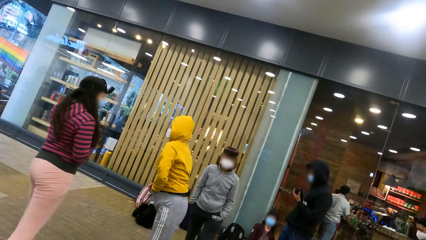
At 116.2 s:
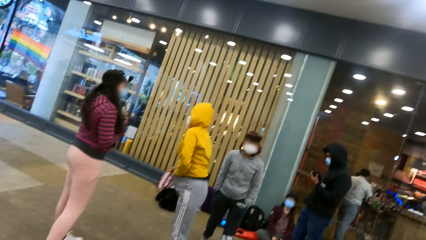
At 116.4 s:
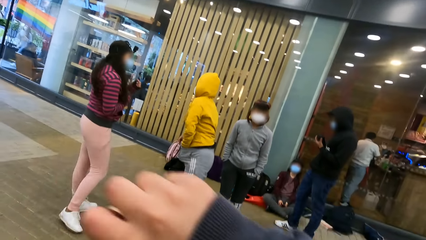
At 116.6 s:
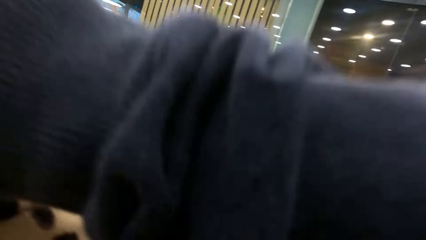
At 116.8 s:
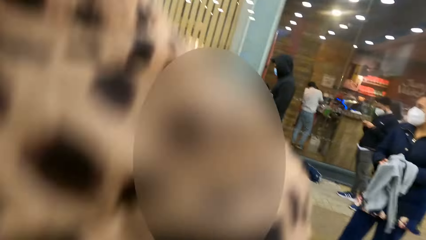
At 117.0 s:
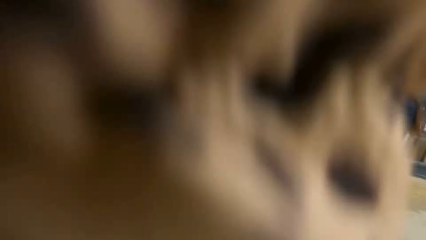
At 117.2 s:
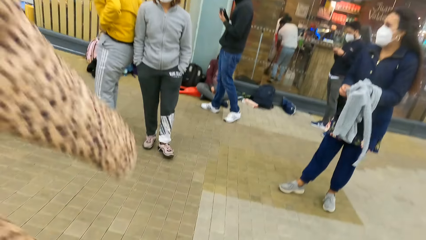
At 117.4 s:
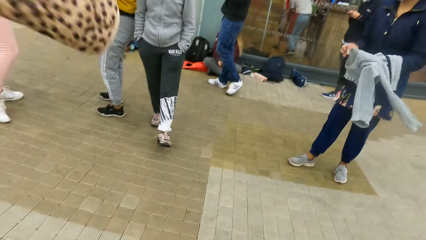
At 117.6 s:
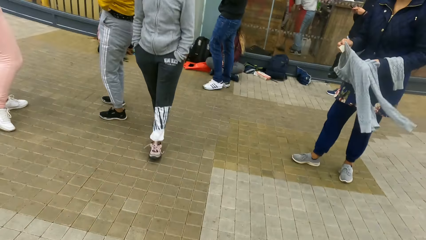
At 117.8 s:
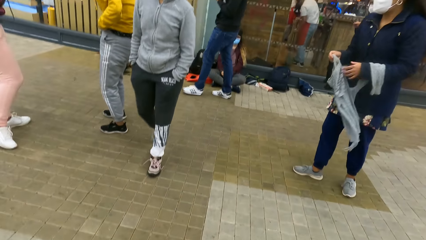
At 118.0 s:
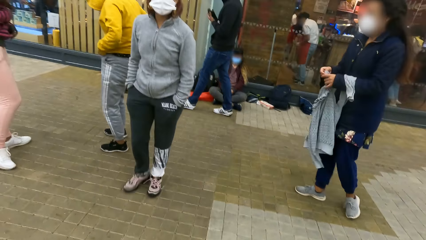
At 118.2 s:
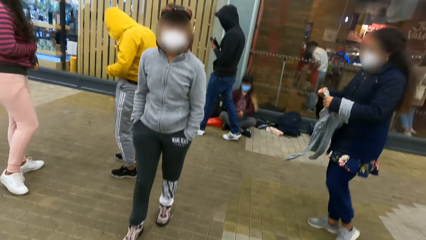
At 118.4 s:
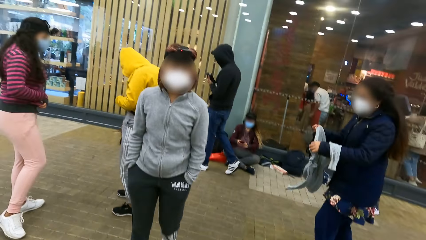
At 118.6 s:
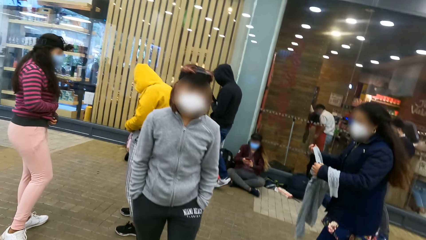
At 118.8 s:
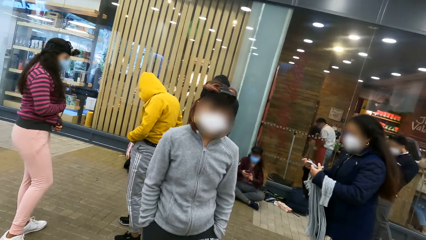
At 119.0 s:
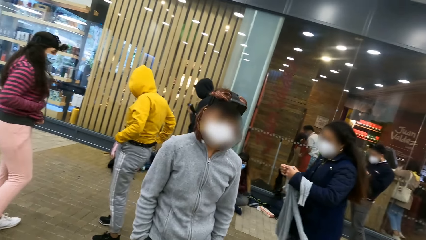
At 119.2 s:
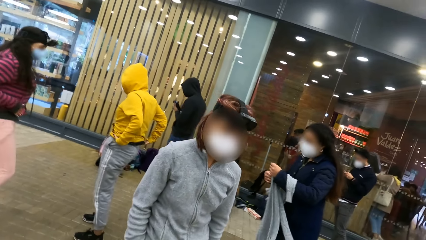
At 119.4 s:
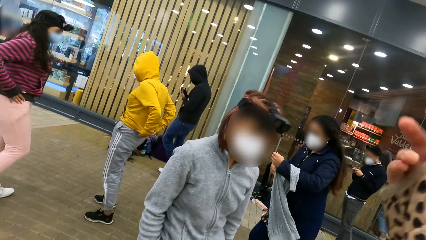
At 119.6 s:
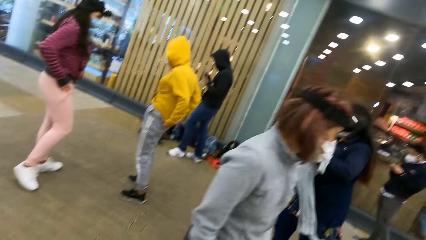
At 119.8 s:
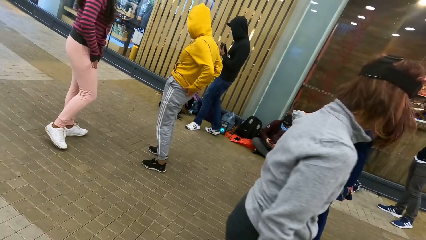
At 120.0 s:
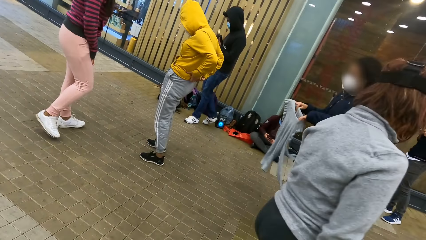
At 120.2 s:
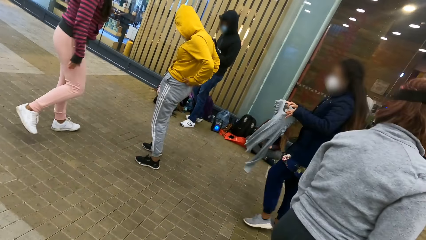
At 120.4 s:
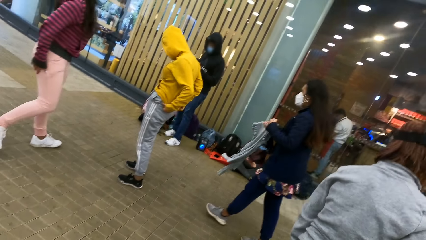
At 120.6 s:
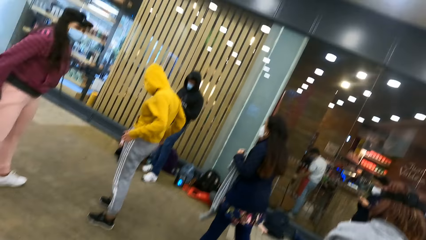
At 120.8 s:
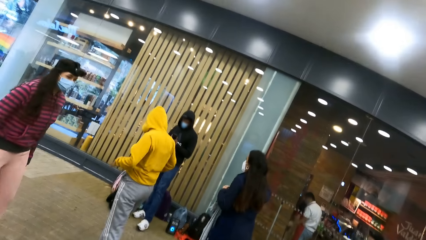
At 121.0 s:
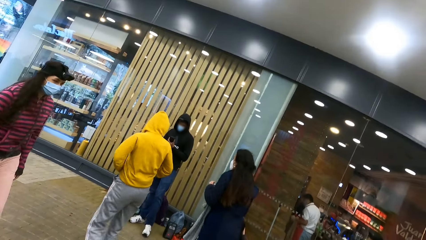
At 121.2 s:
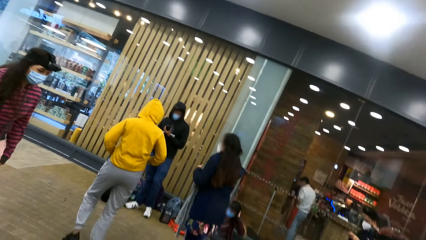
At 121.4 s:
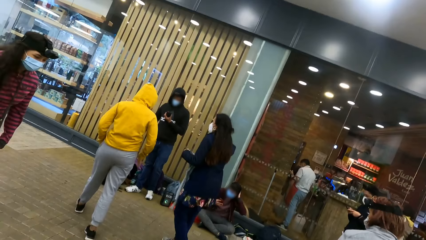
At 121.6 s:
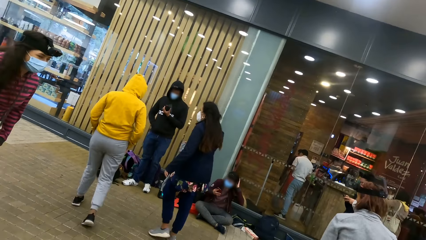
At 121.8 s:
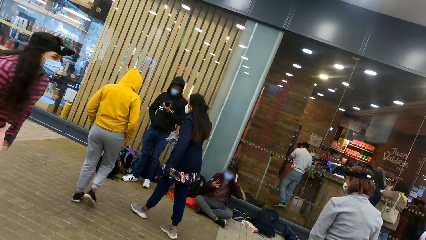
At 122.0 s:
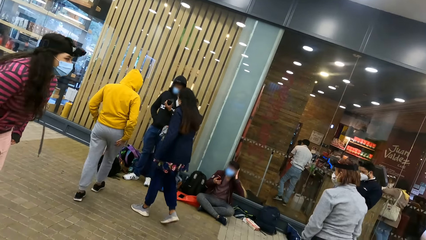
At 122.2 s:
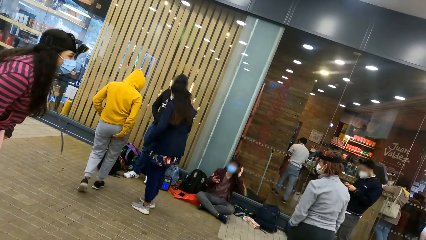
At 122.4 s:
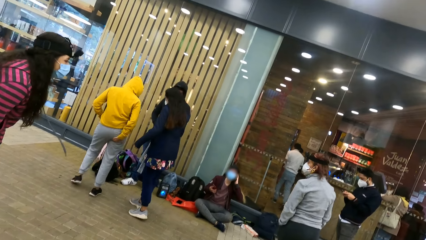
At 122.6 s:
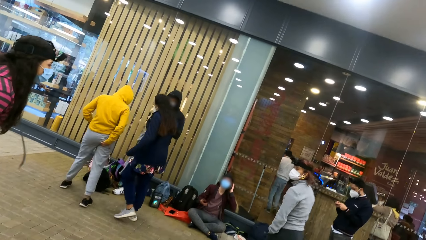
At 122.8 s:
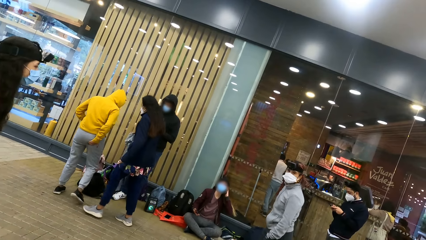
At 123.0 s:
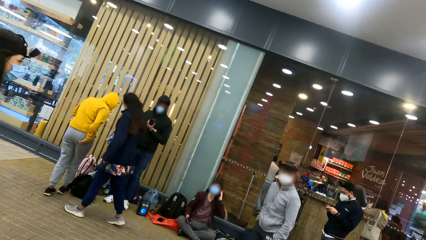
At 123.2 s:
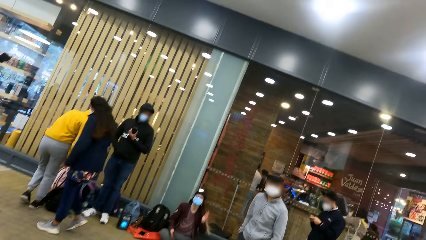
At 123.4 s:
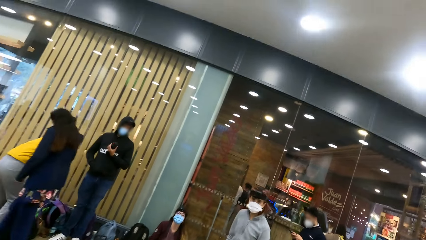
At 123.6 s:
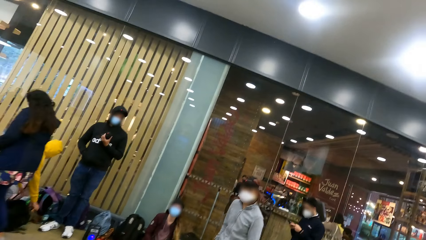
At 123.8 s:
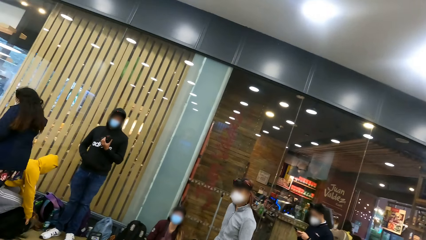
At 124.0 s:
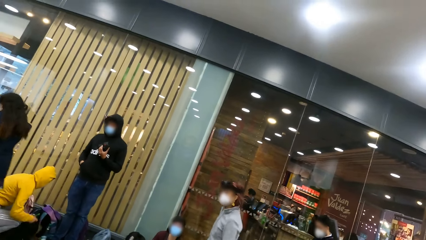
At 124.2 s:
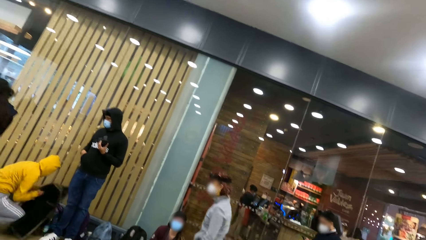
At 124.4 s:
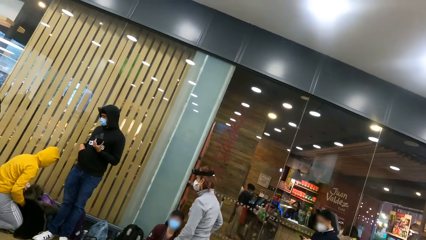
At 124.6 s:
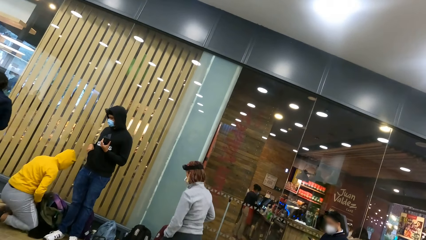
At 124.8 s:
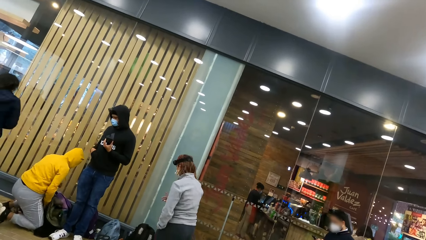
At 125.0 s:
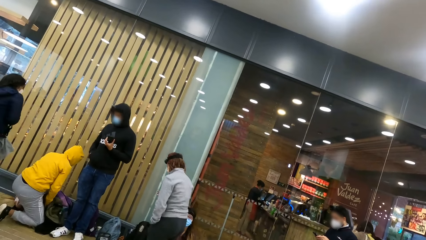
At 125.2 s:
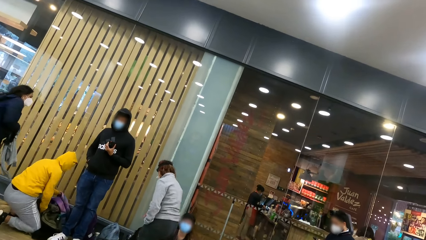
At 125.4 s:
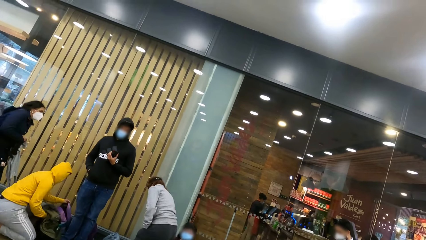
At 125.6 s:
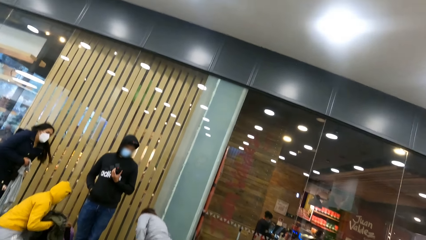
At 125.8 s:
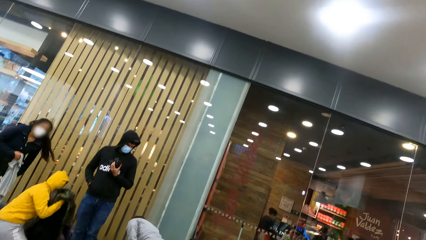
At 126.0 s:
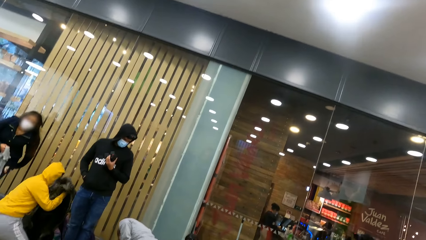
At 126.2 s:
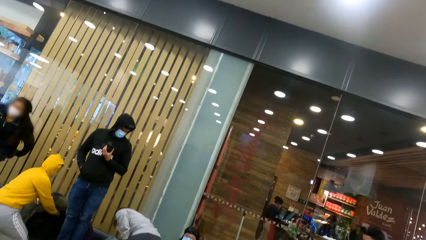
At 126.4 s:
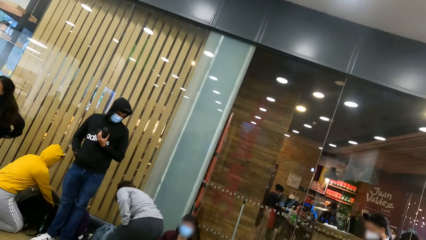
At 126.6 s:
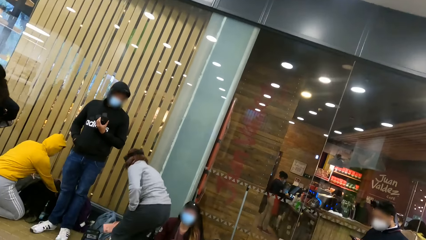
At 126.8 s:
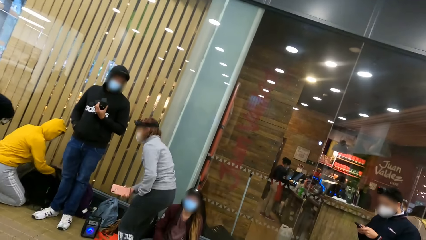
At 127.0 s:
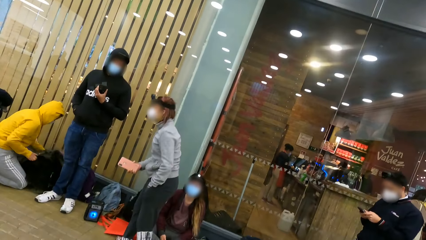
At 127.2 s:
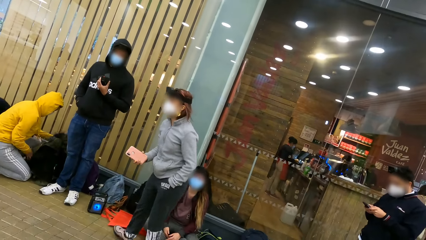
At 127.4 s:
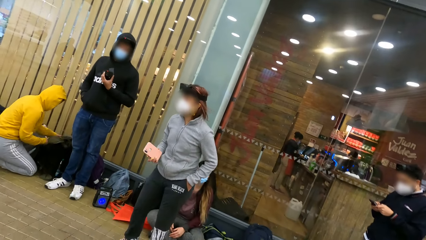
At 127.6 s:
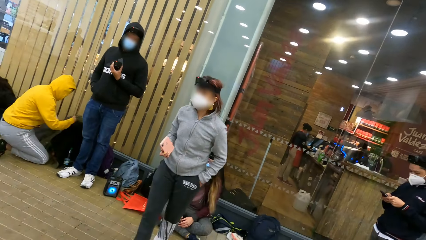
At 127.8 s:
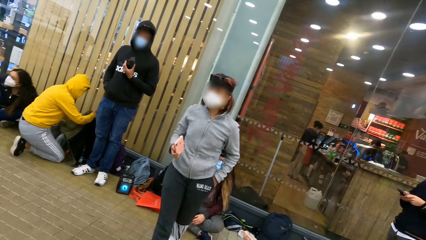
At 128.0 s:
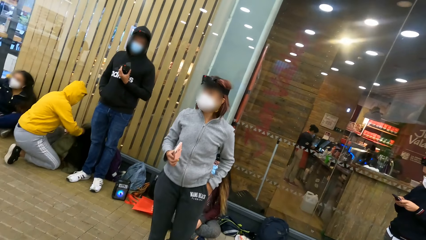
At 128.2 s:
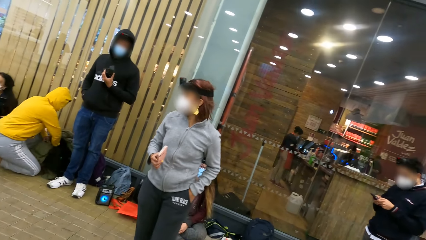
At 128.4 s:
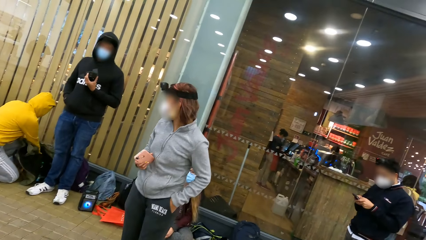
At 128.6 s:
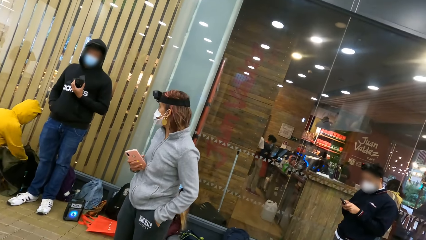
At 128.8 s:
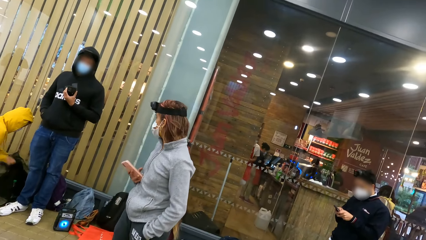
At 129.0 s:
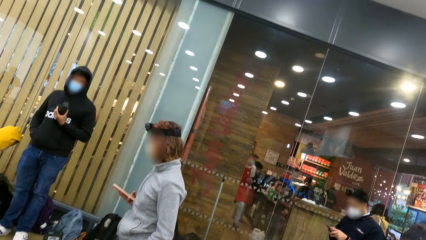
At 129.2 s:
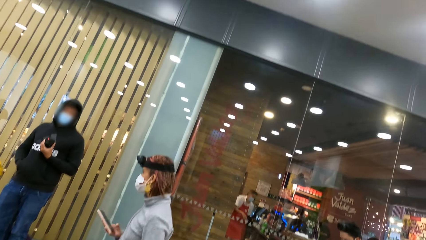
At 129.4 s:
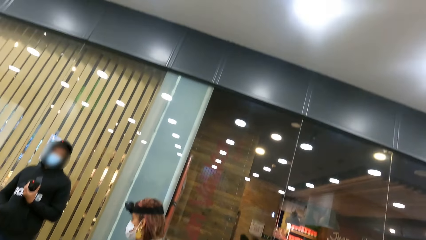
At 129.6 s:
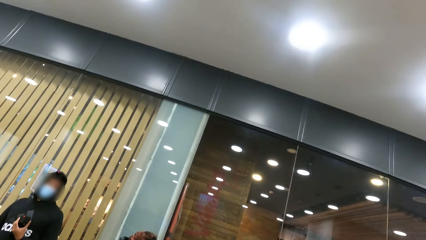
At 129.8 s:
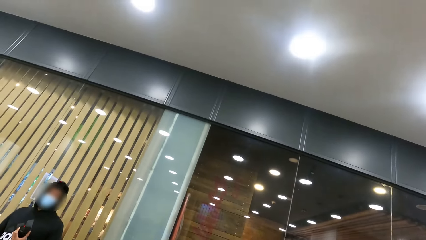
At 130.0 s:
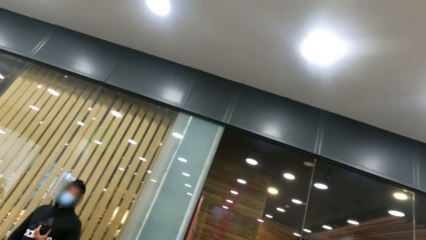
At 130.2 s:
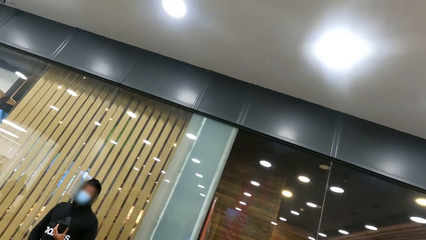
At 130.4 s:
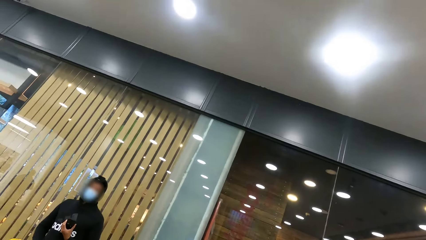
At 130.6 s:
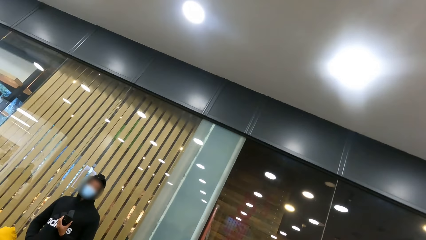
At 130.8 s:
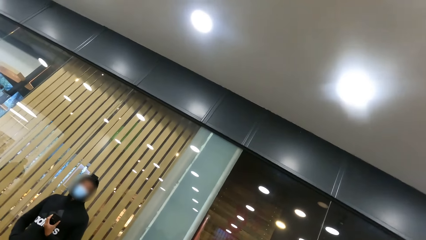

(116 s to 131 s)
The camera wearer wears the jacket. A person straightens her clothes. The person puts clothes in her backpack. Another person picks up a phone.
